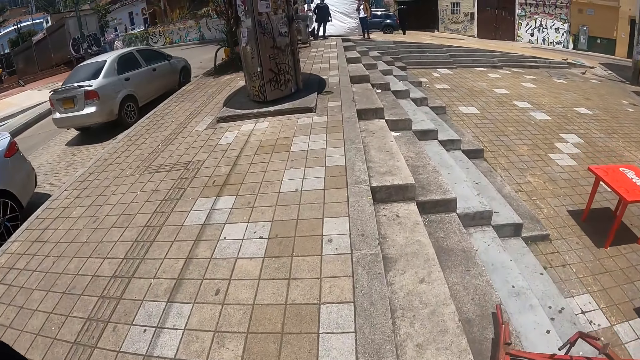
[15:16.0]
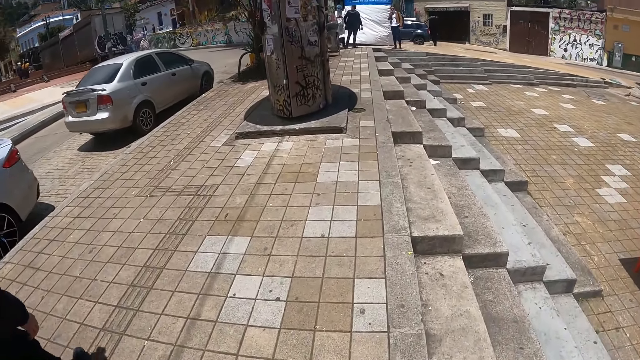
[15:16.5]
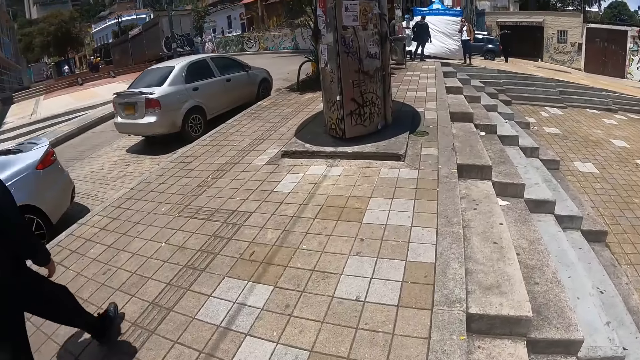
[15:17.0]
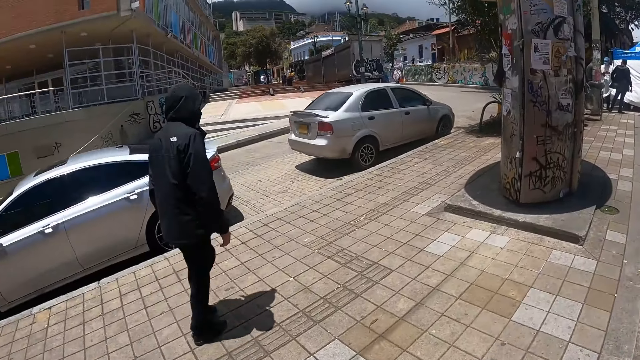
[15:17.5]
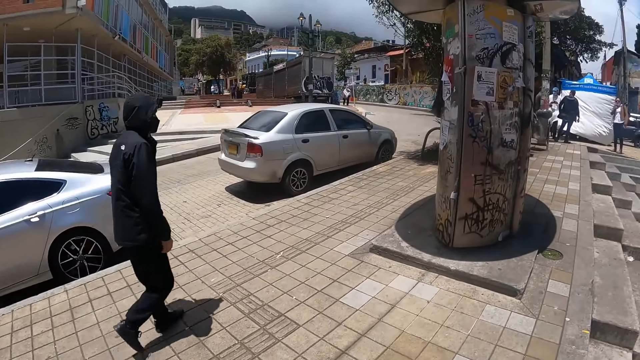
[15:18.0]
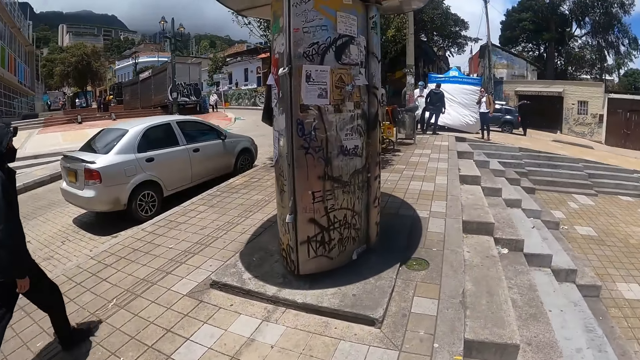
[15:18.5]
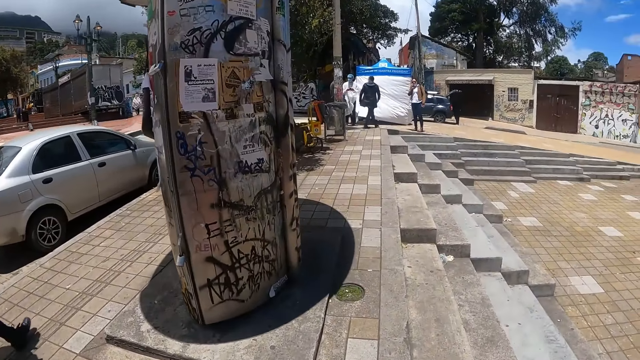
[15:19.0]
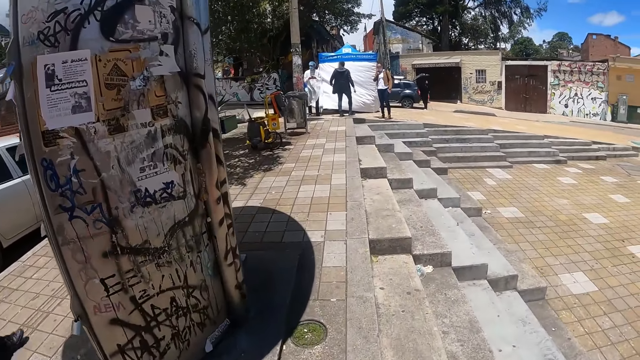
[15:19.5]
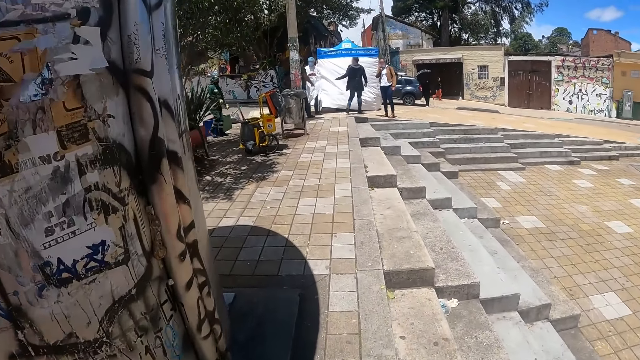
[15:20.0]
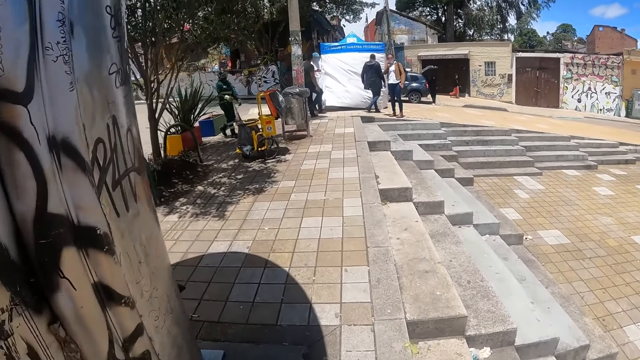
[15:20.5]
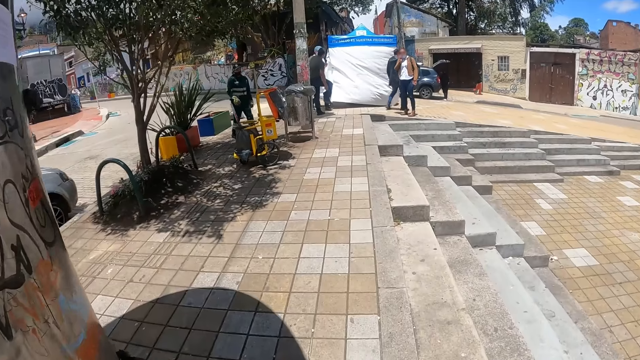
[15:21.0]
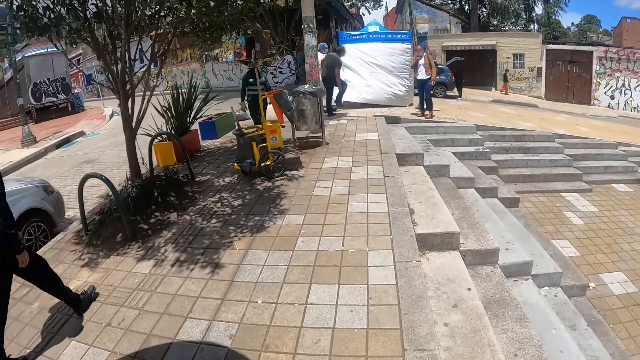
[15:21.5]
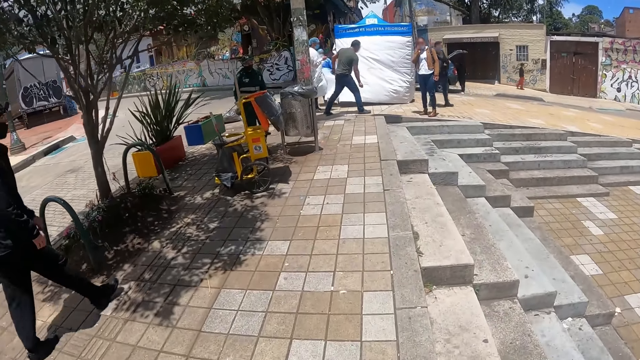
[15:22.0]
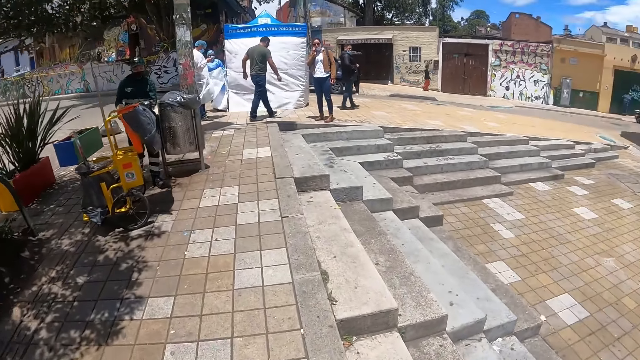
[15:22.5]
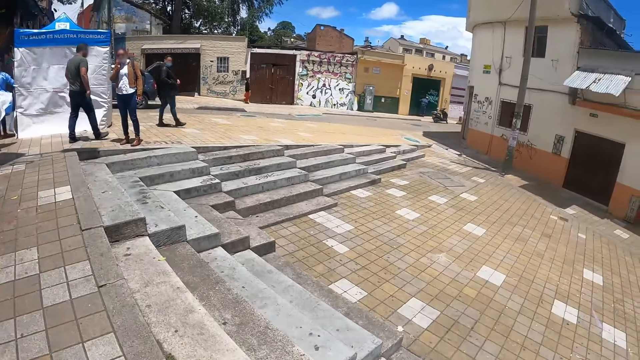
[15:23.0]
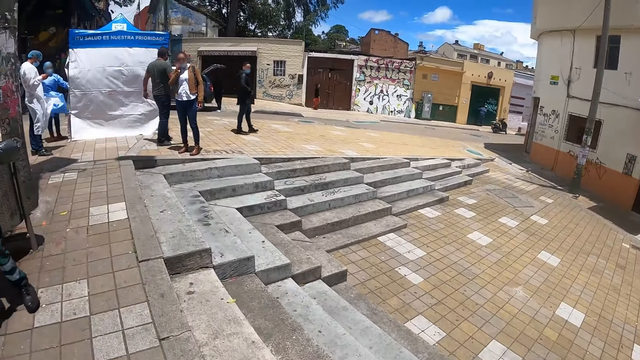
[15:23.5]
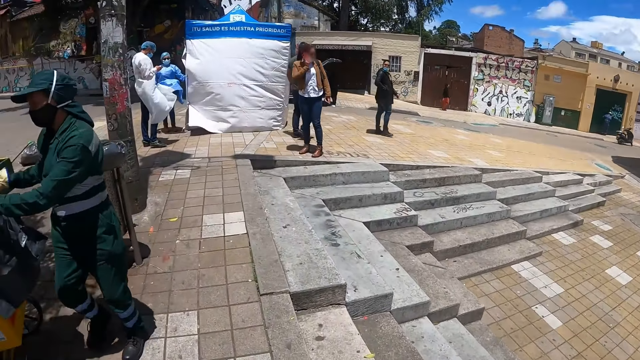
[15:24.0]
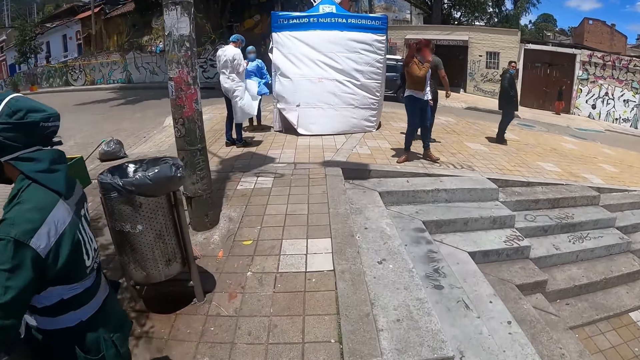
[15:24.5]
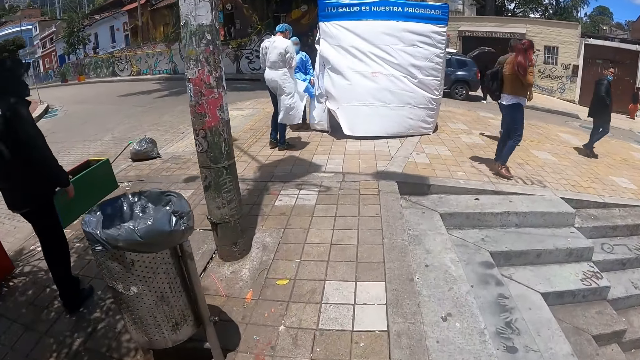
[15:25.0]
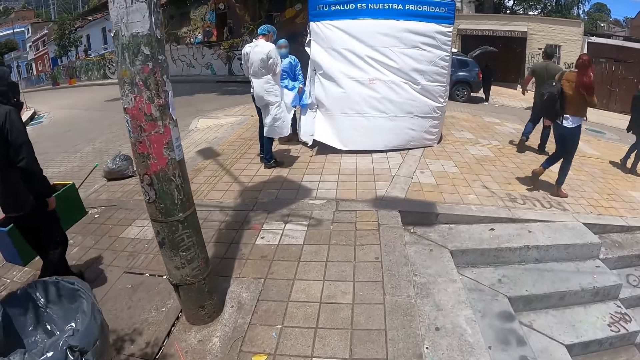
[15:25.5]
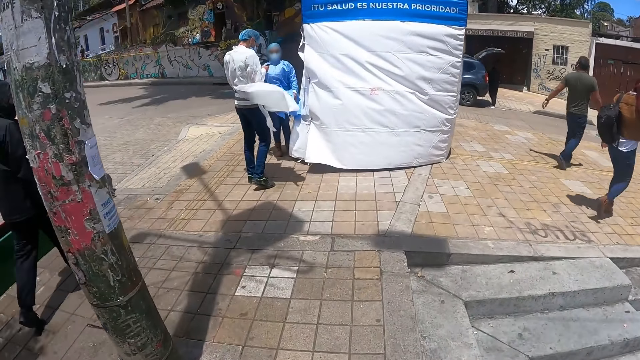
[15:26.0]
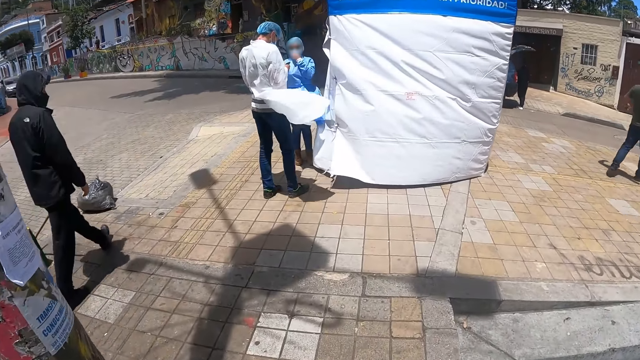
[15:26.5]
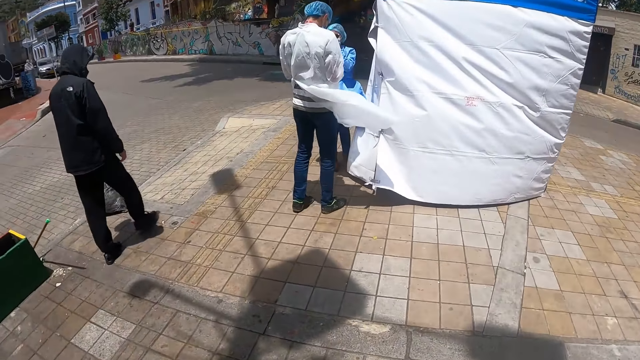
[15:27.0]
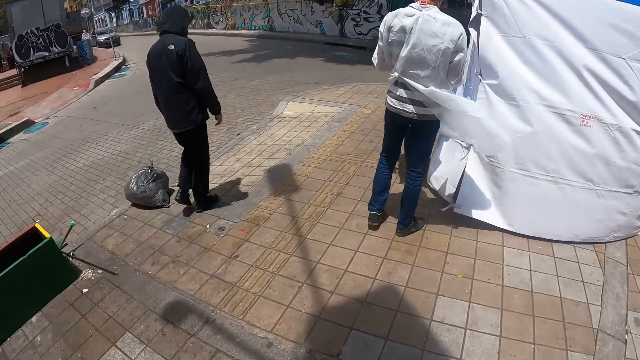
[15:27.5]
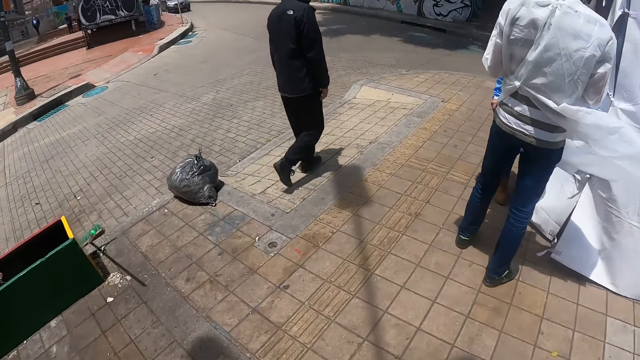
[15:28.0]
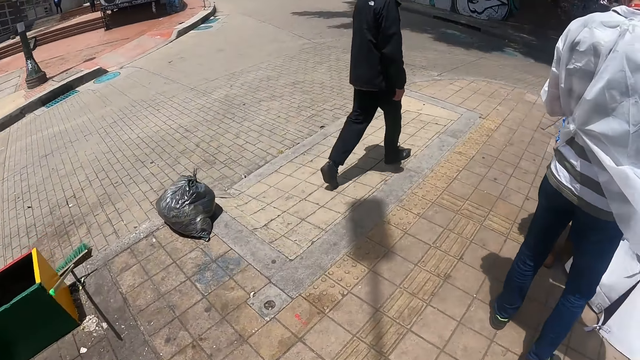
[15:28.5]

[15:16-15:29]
The camera wearer looks around. They walk around the pavement. They look around. They walk around the pavement.

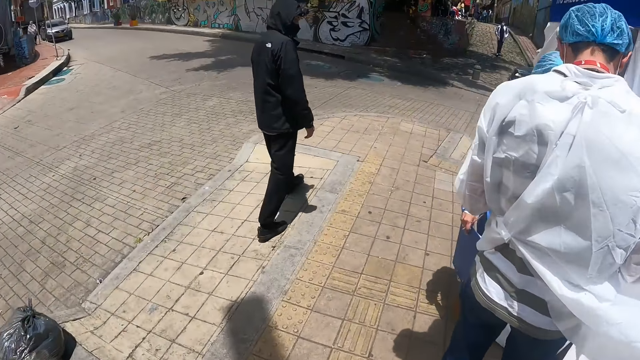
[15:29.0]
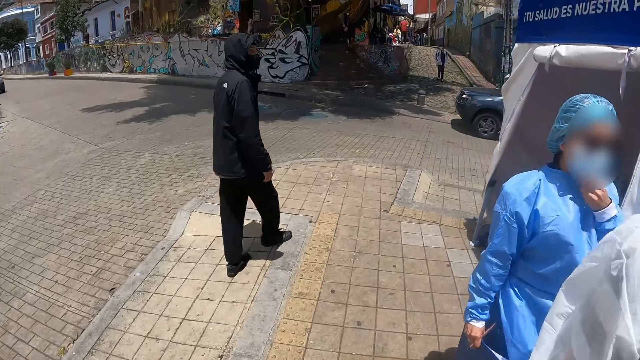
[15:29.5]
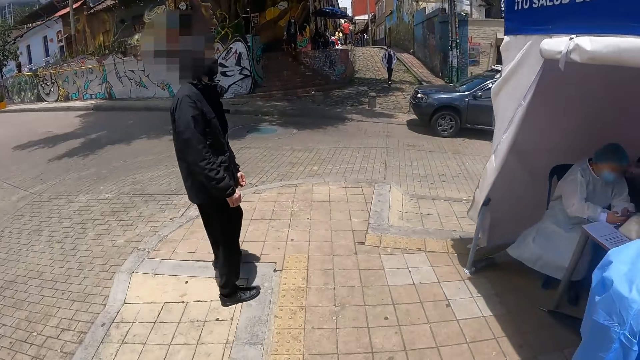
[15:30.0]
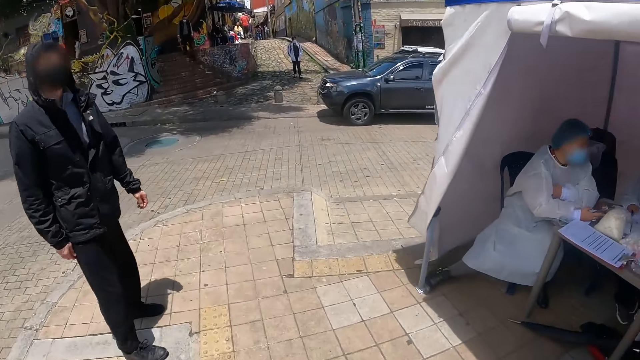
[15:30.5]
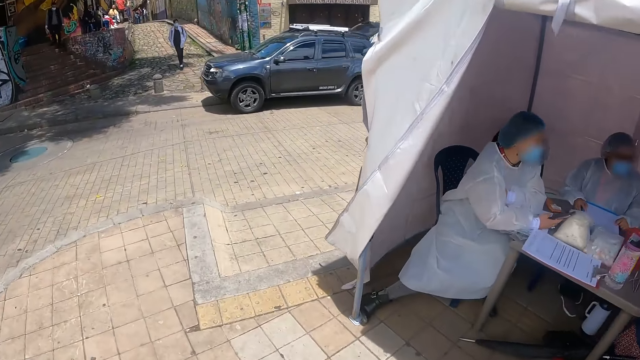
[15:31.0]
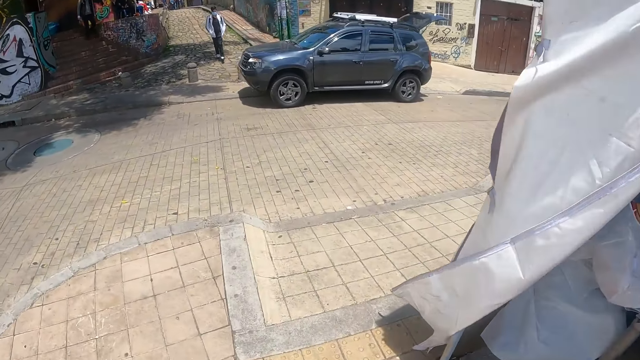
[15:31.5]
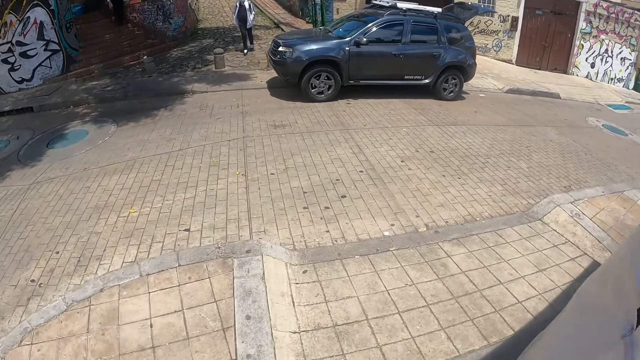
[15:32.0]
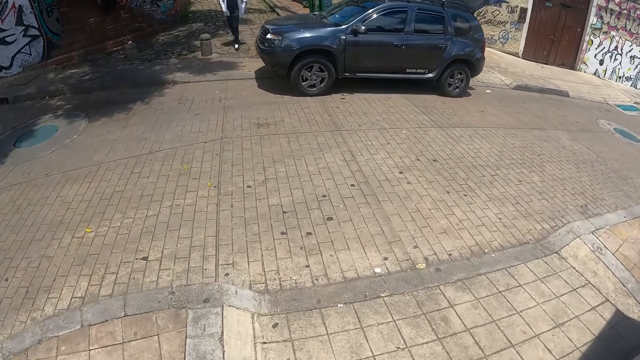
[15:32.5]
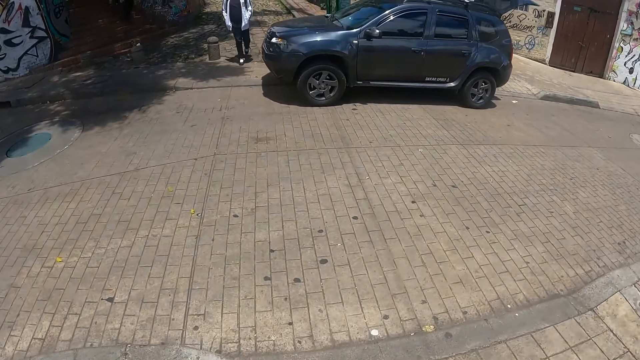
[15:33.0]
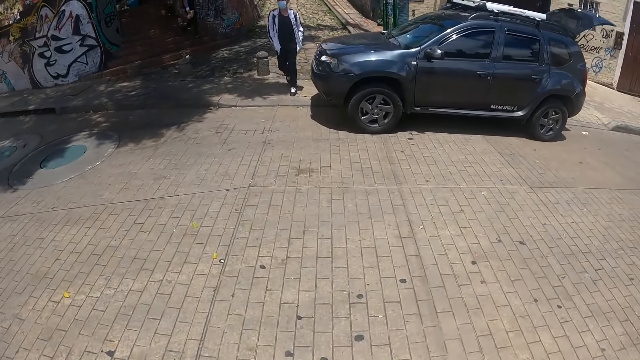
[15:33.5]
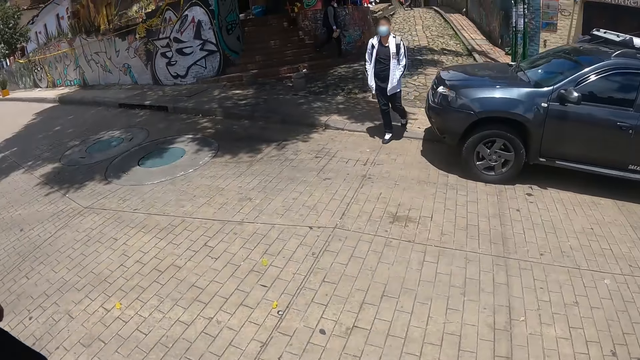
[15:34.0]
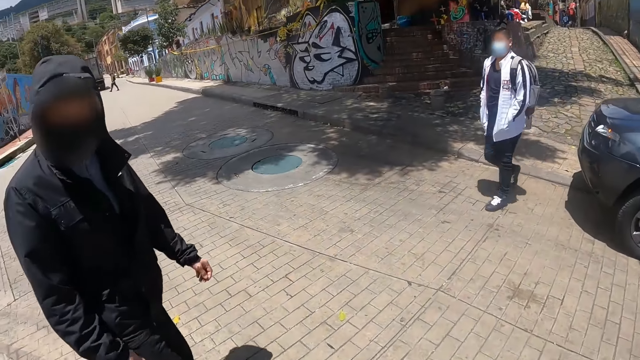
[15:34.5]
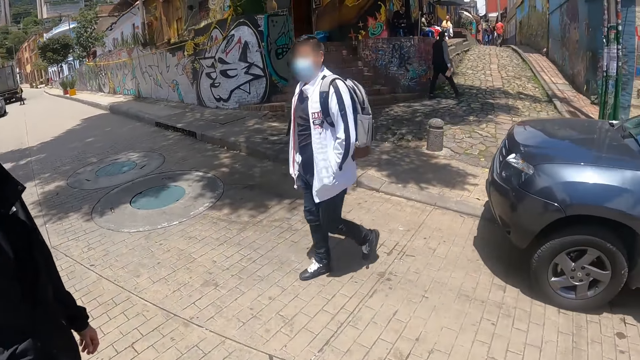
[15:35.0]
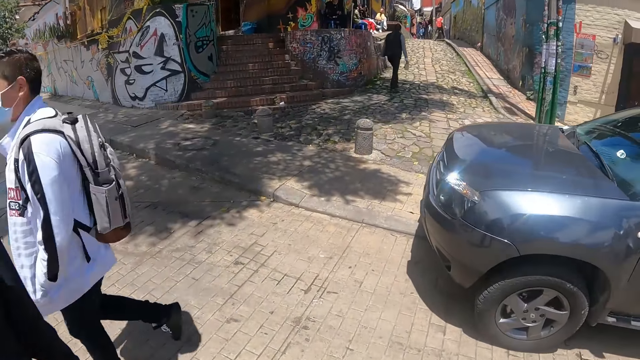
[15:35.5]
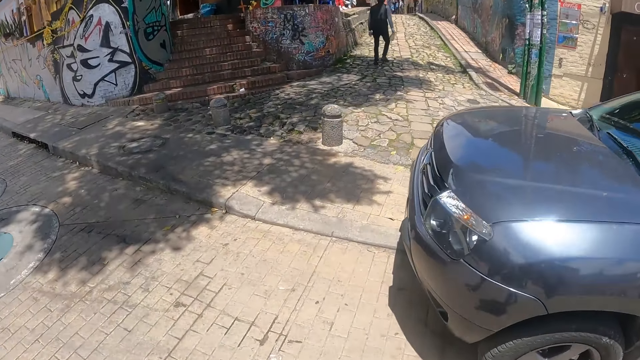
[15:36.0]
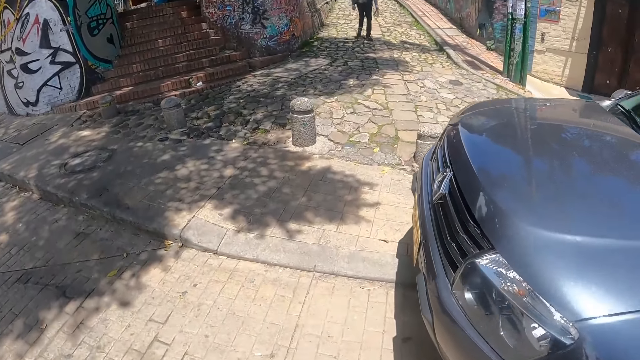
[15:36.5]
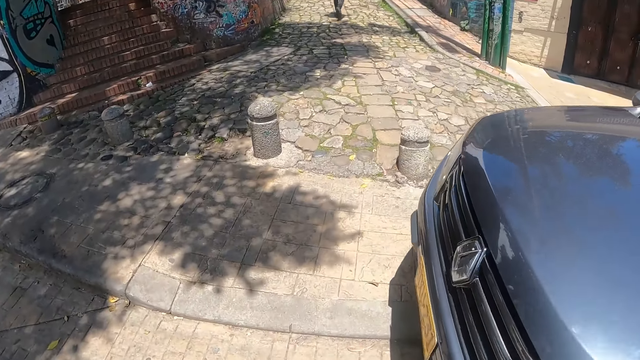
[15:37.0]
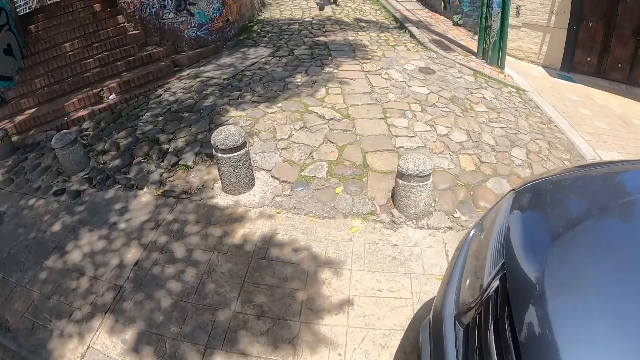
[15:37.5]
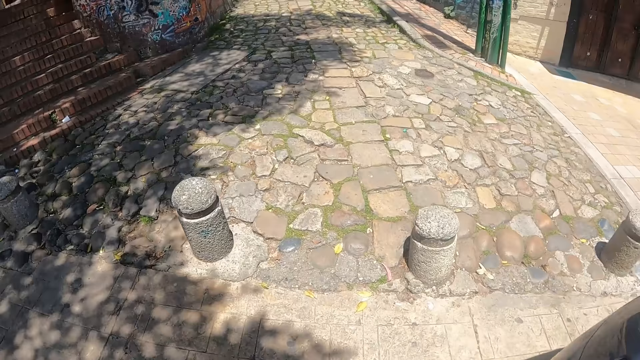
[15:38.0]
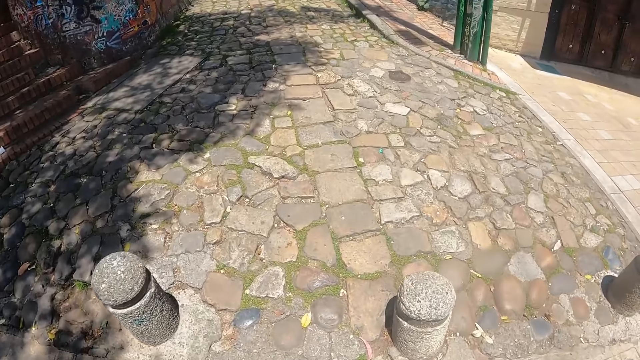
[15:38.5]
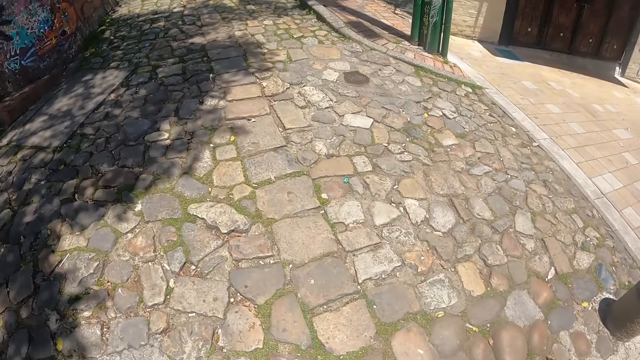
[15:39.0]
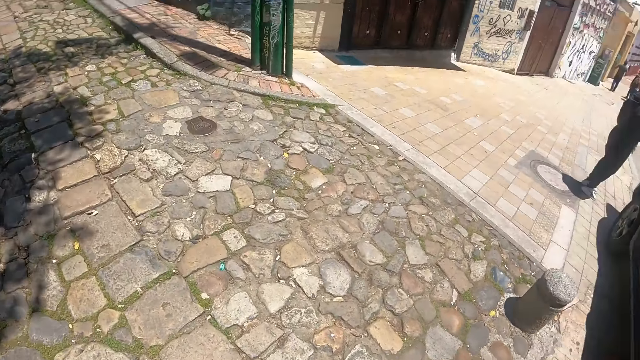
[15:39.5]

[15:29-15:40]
The camera wearer looks around. They walk around the pavement. They look around. They walk around the pavement.
